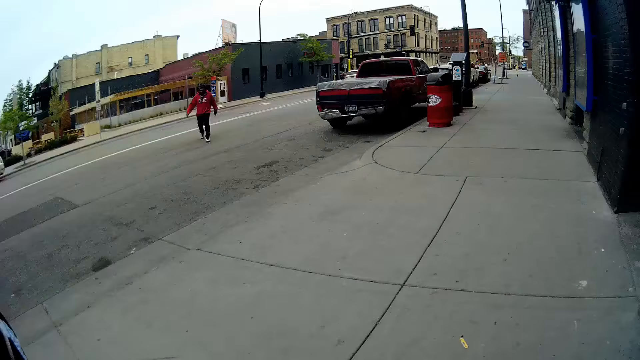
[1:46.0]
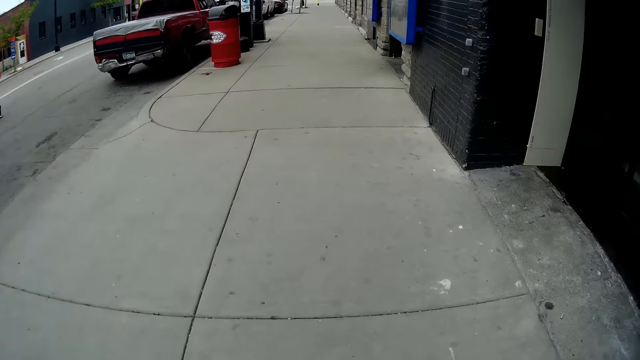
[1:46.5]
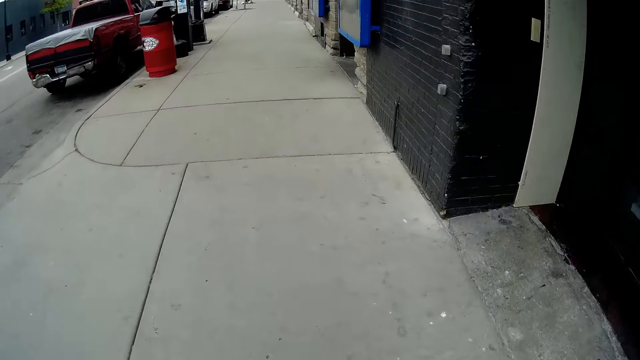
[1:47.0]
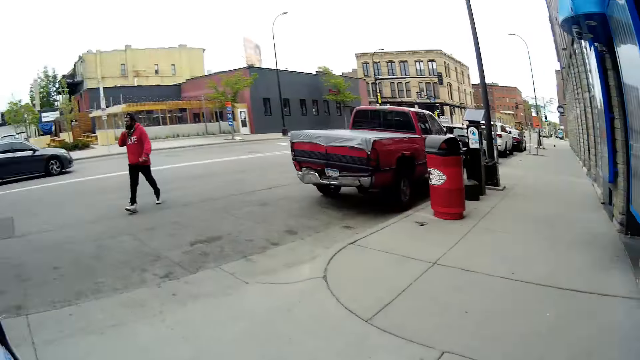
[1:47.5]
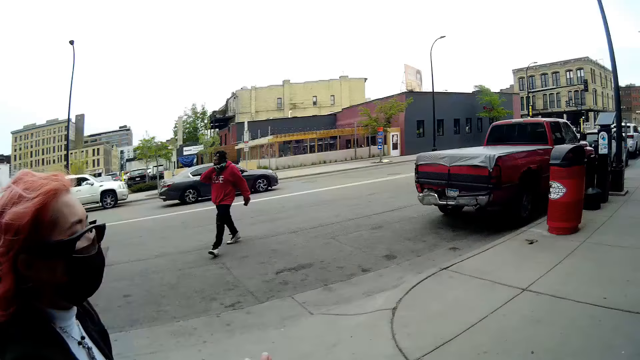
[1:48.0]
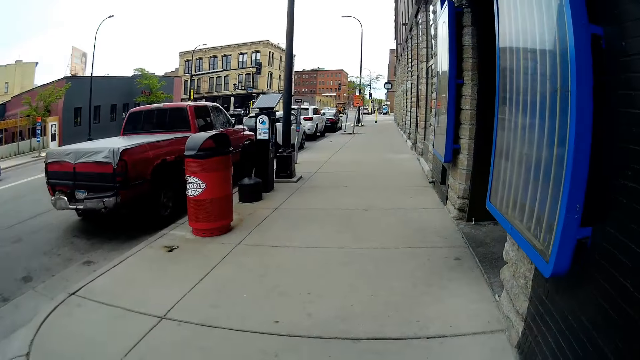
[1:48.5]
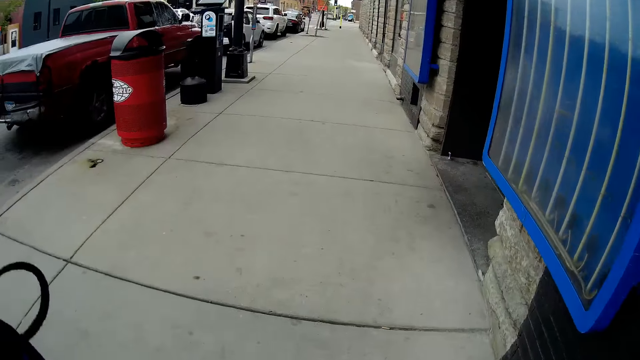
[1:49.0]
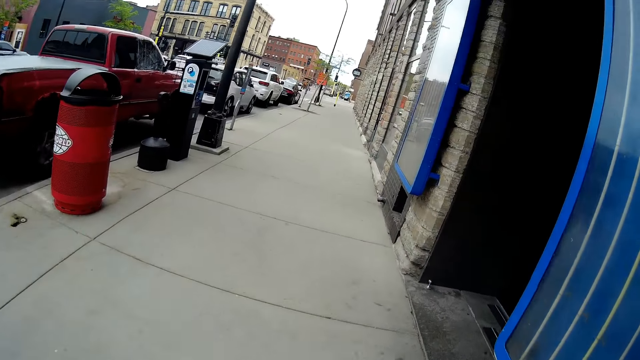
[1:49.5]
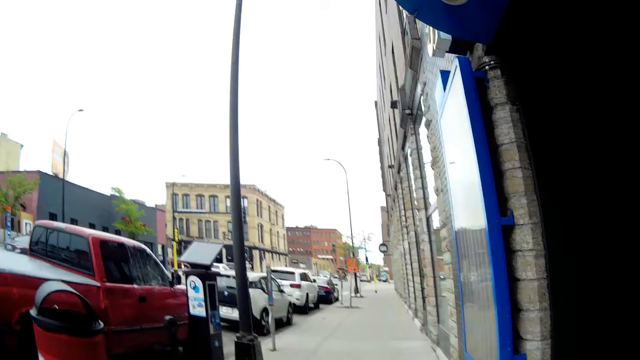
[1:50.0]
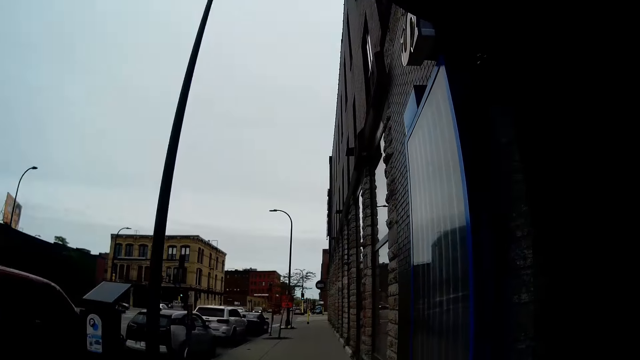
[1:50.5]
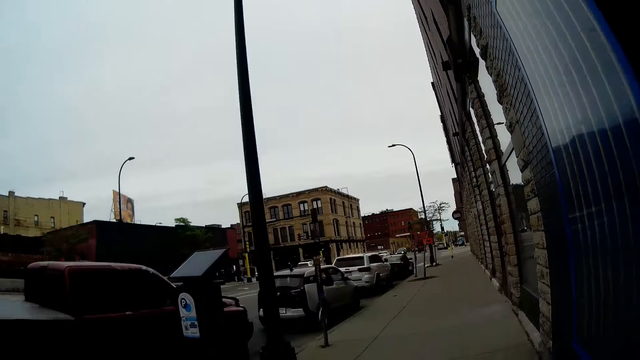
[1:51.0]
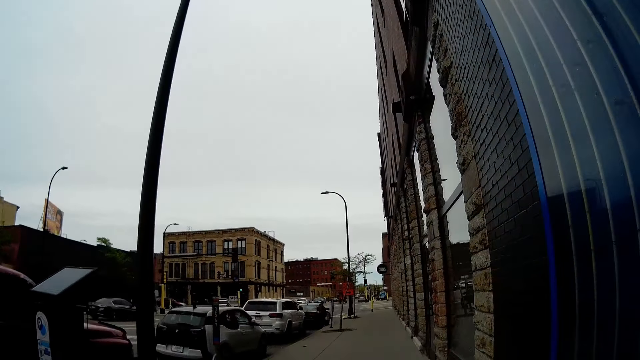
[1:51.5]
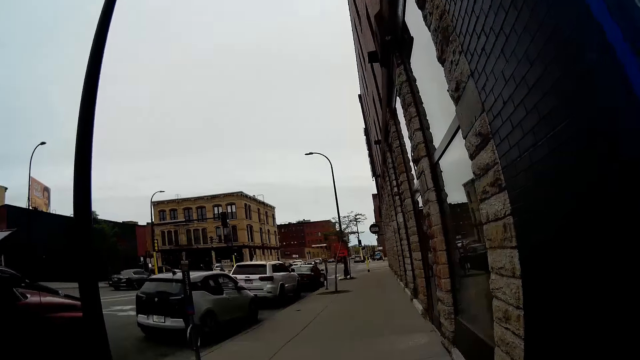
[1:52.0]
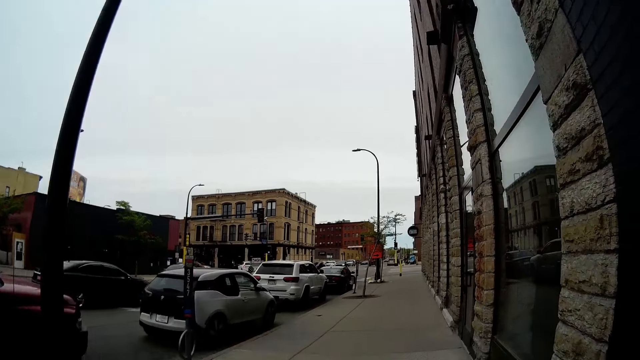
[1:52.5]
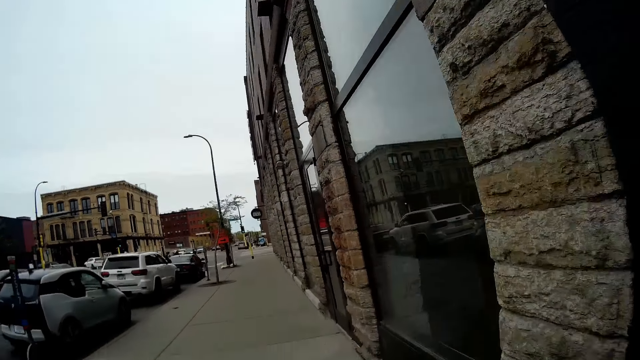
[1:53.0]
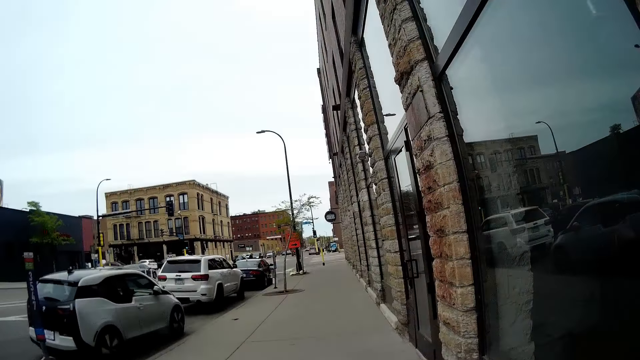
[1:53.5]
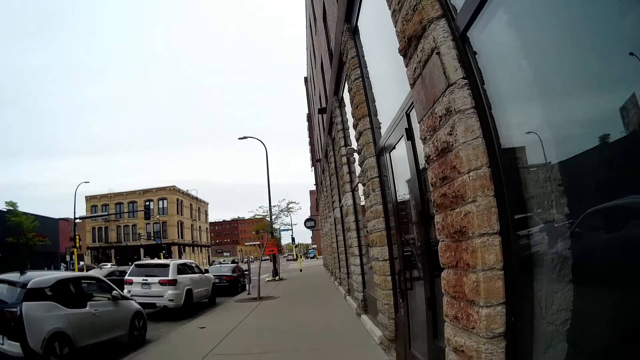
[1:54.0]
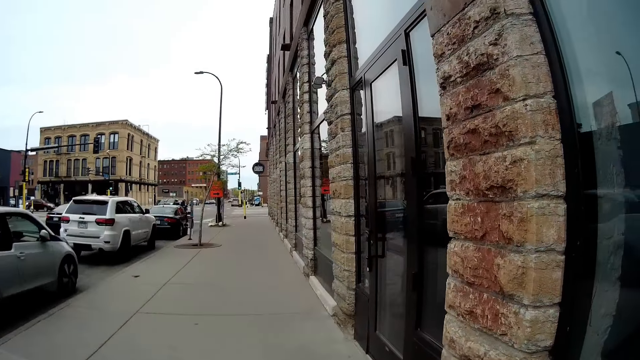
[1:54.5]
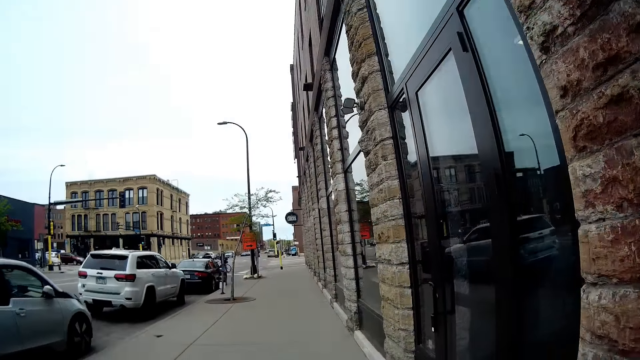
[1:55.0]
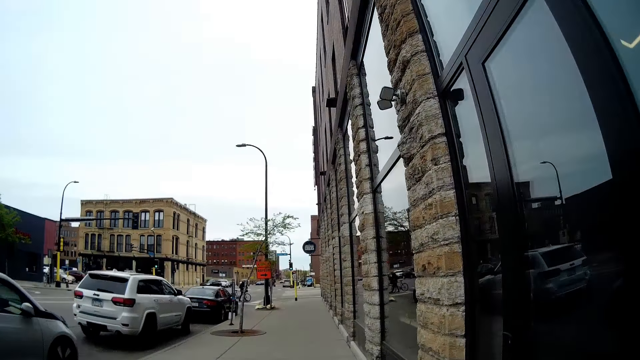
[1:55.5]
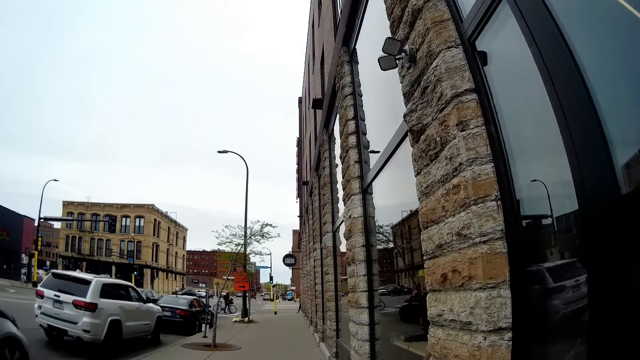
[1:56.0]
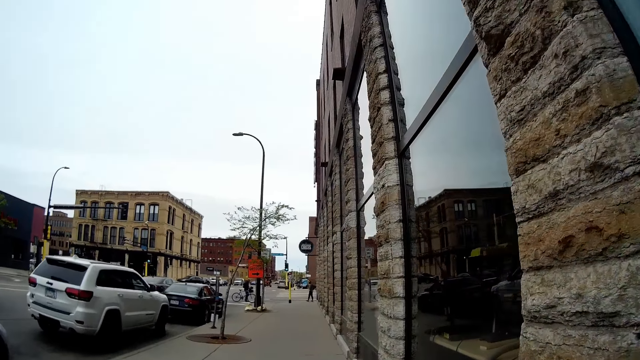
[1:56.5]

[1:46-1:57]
A man walks past the camera wearer.

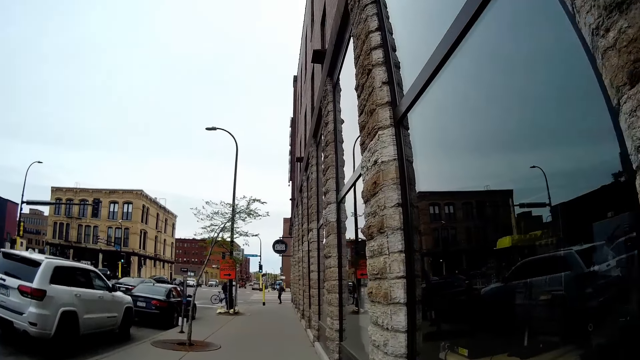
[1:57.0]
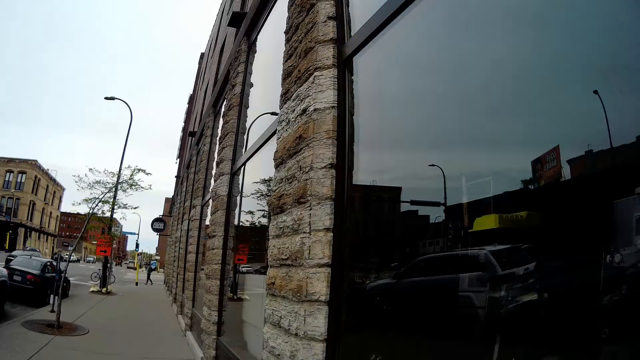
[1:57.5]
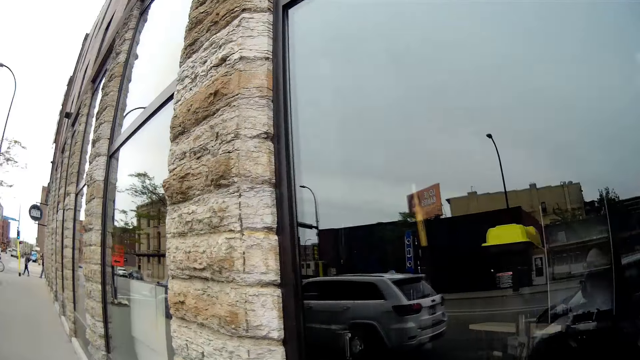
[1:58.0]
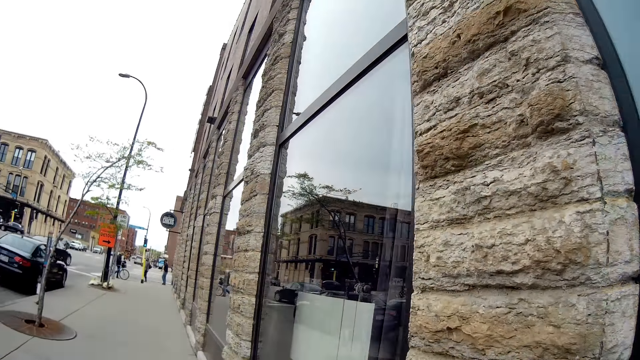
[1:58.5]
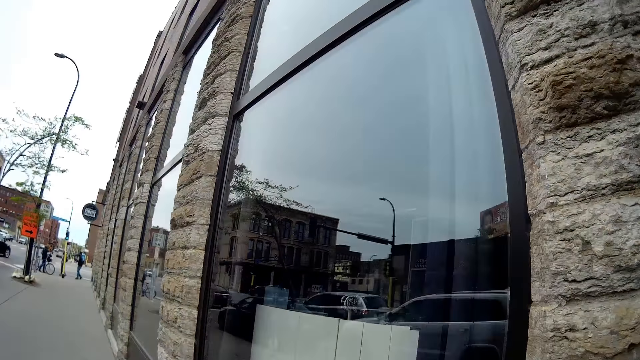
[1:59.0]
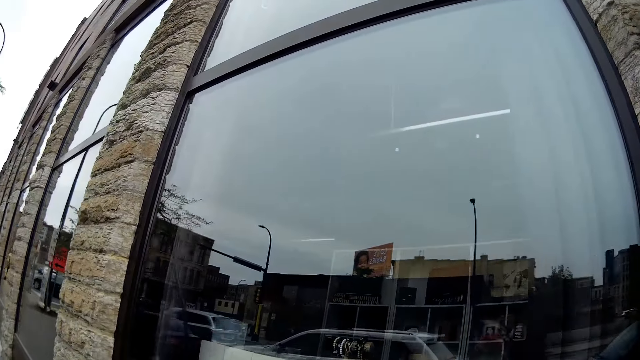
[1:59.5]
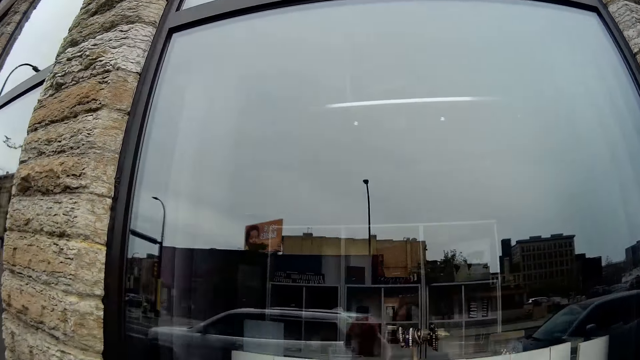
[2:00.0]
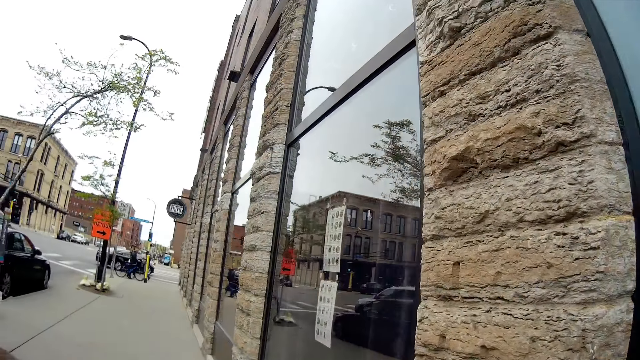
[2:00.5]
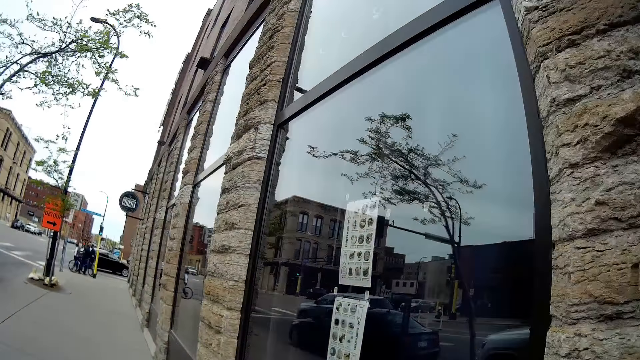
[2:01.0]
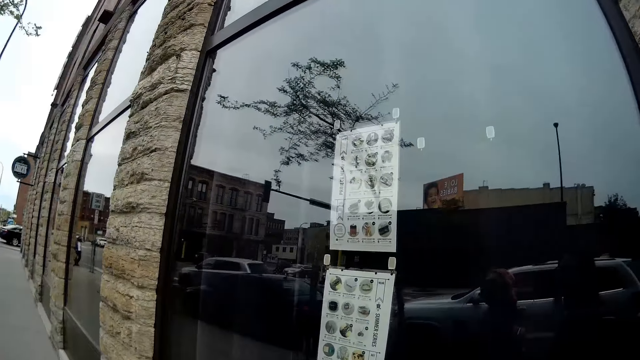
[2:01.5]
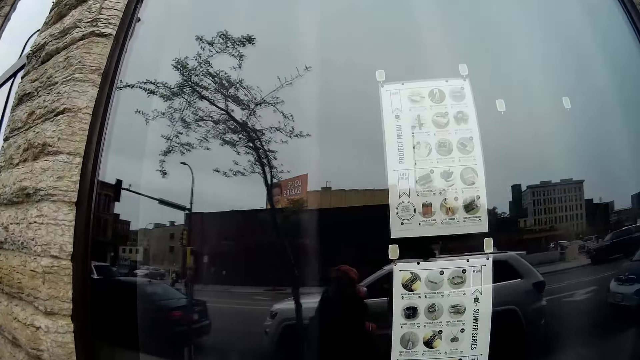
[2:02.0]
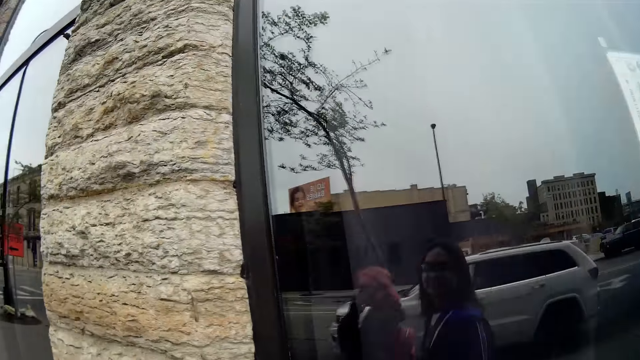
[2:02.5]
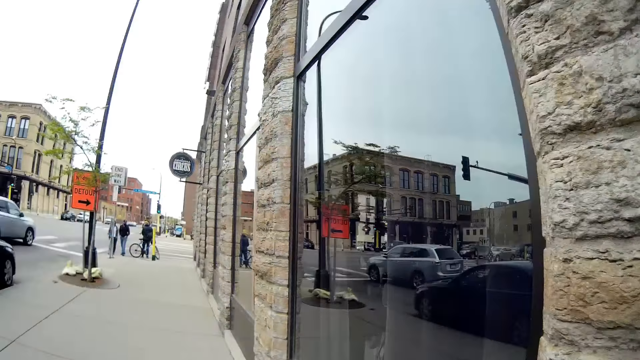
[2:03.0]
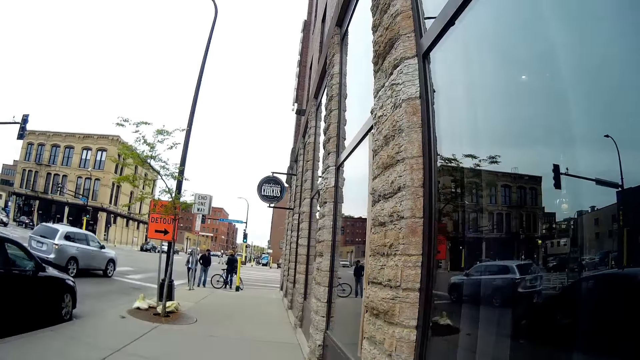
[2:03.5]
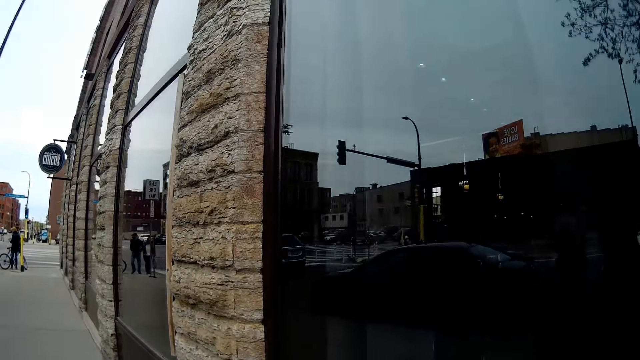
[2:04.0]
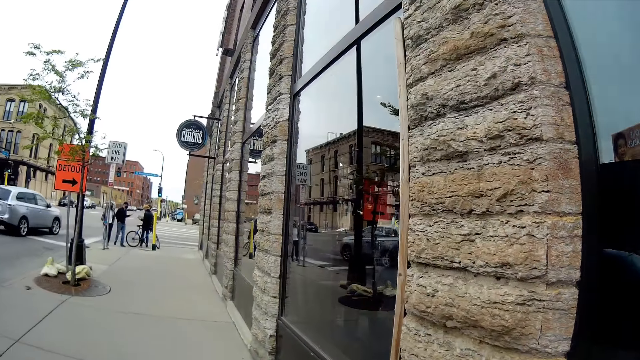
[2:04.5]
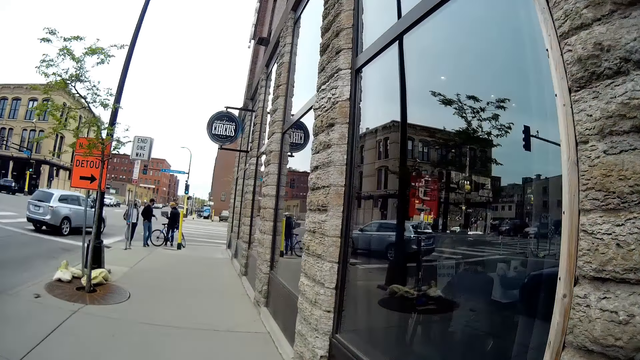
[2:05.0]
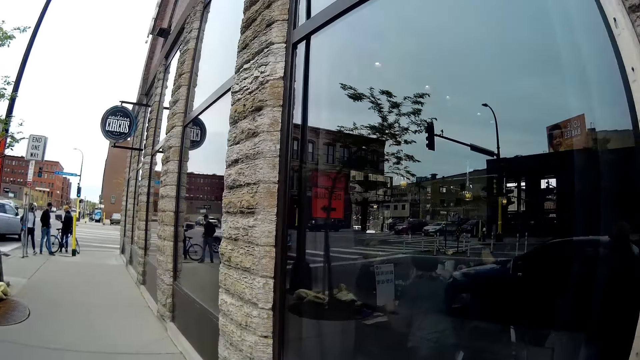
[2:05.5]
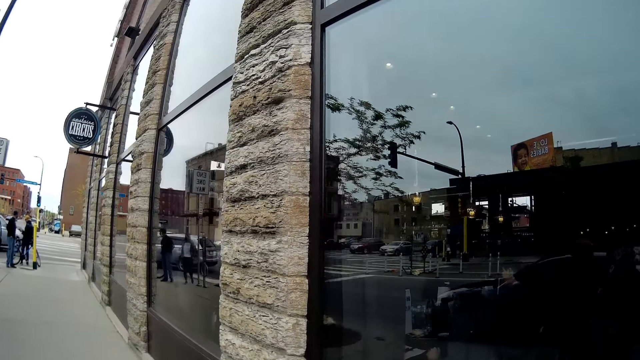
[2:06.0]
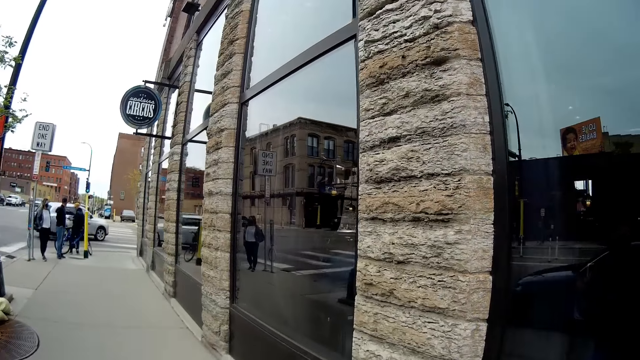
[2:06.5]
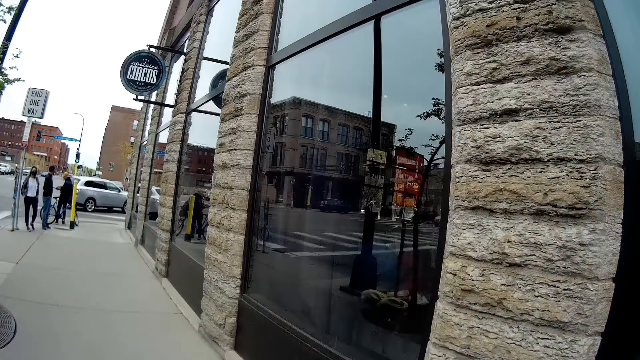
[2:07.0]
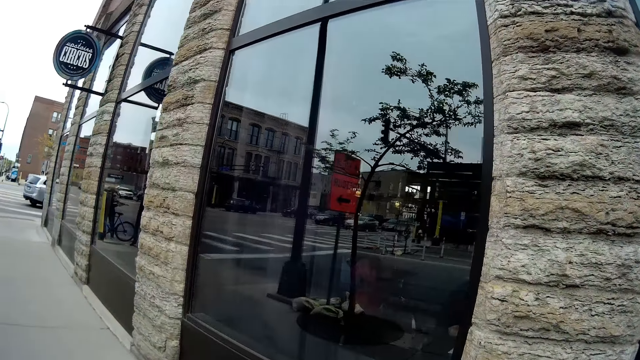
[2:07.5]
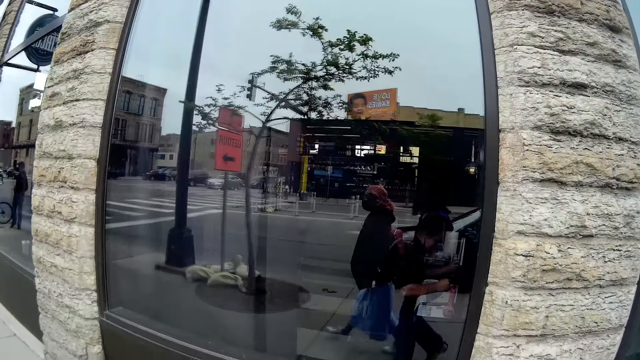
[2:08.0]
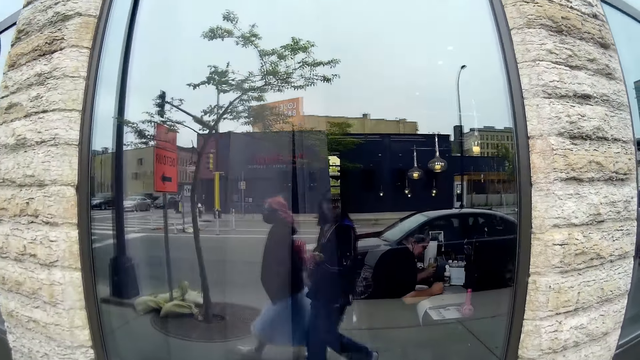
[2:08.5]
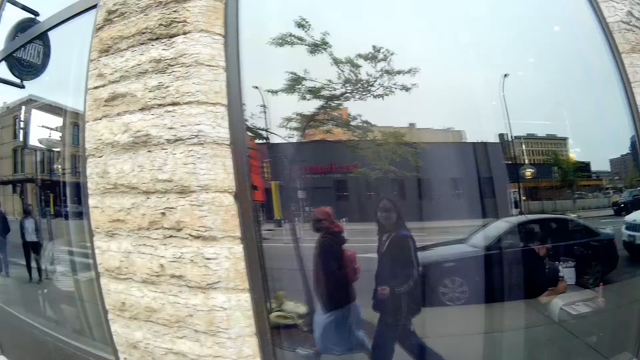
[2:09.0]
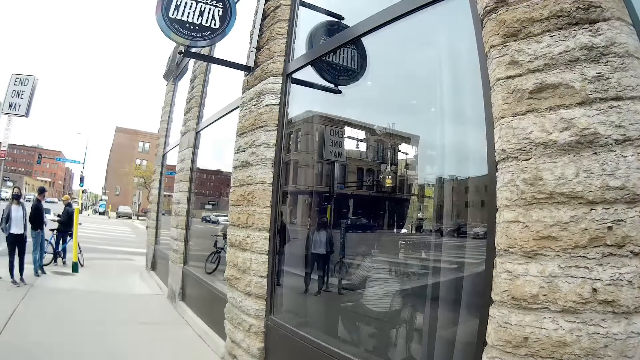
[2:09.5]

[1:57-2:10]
The camera wearer converses with the woman.
